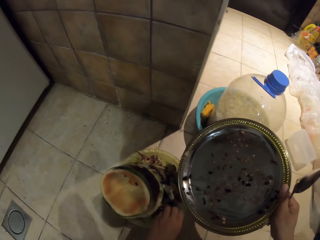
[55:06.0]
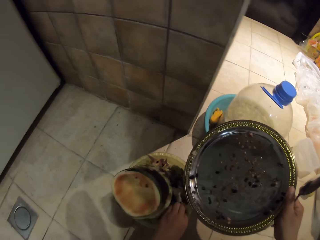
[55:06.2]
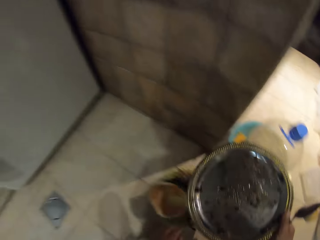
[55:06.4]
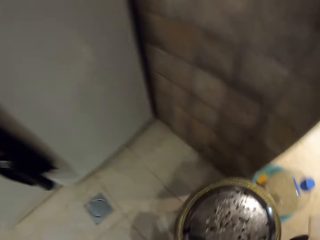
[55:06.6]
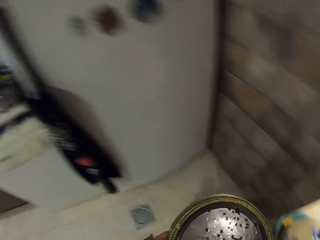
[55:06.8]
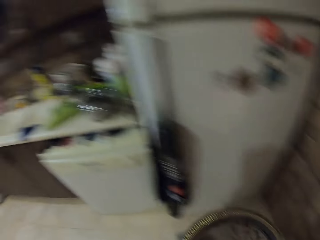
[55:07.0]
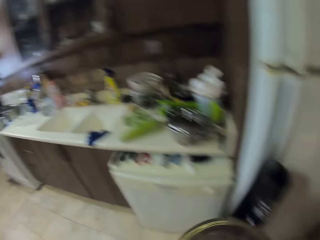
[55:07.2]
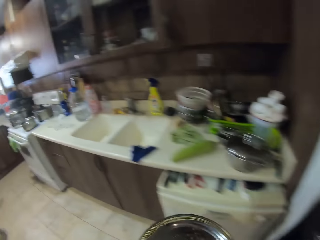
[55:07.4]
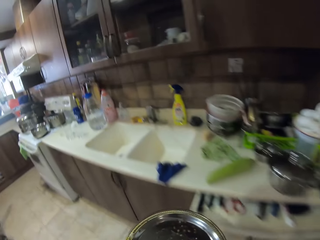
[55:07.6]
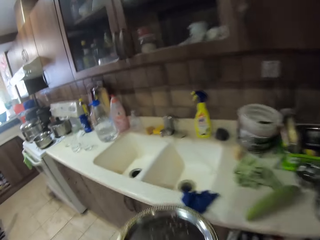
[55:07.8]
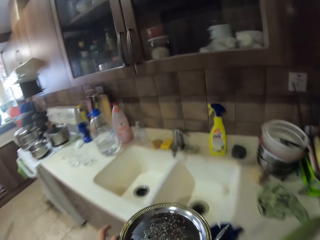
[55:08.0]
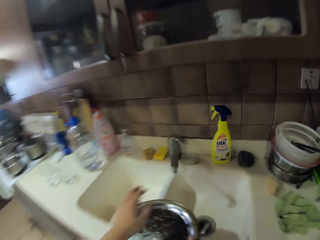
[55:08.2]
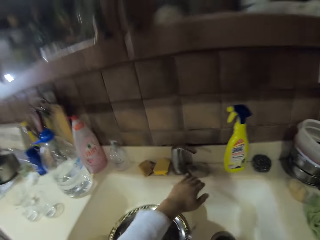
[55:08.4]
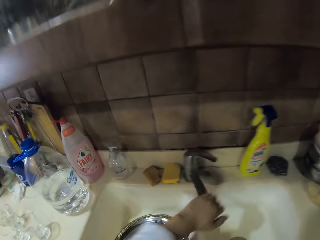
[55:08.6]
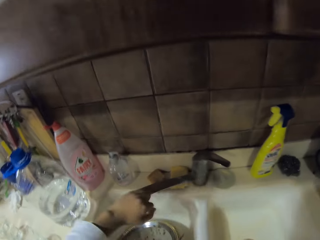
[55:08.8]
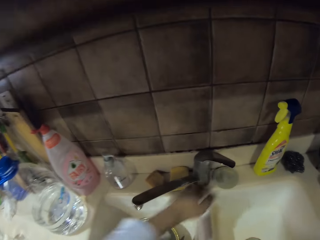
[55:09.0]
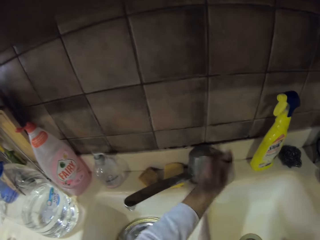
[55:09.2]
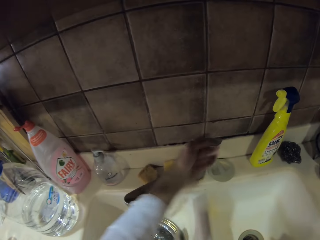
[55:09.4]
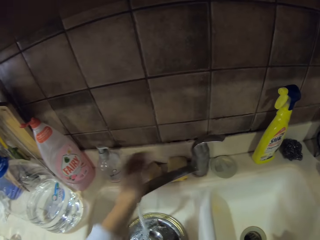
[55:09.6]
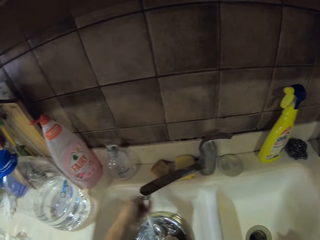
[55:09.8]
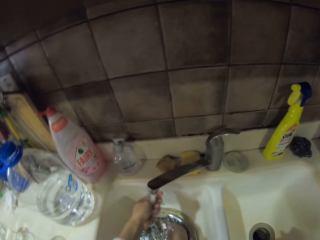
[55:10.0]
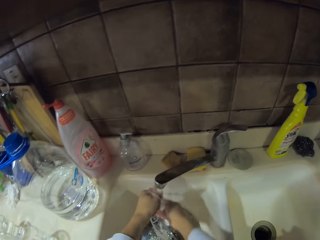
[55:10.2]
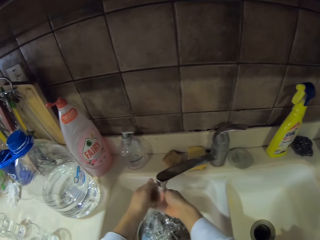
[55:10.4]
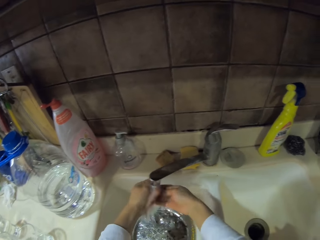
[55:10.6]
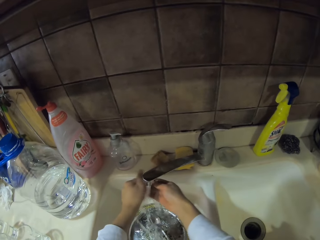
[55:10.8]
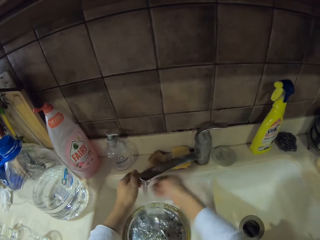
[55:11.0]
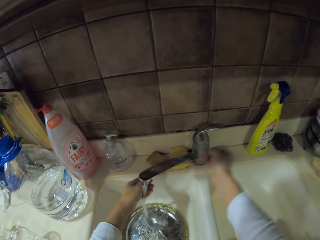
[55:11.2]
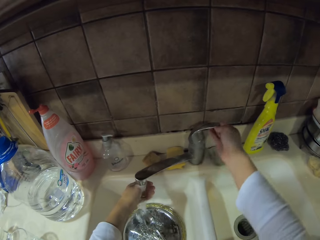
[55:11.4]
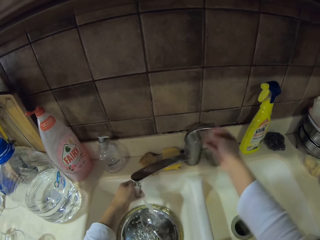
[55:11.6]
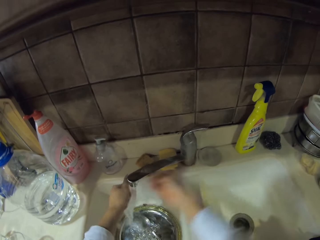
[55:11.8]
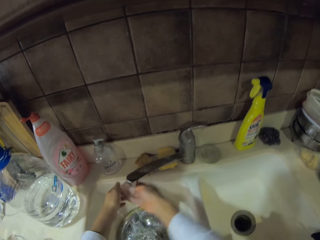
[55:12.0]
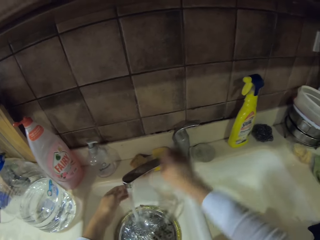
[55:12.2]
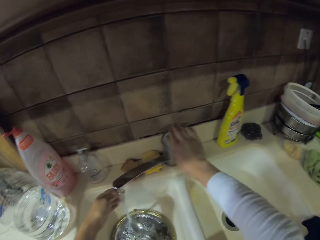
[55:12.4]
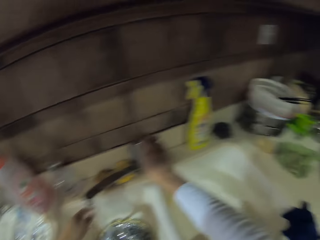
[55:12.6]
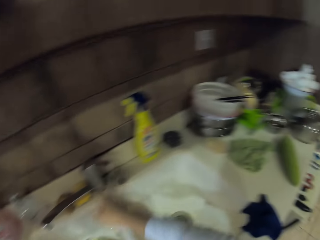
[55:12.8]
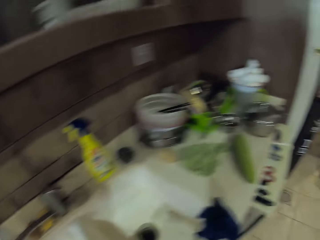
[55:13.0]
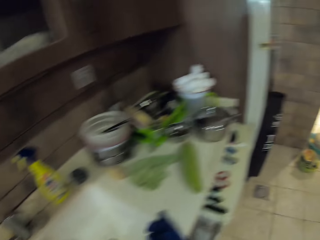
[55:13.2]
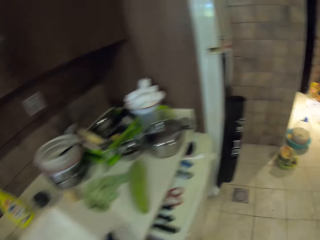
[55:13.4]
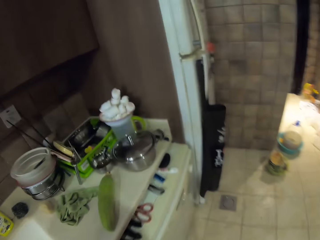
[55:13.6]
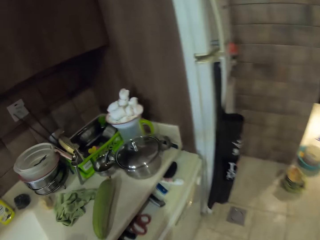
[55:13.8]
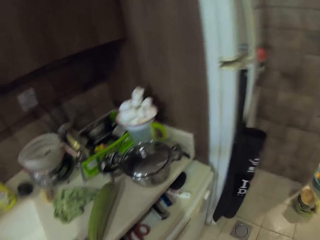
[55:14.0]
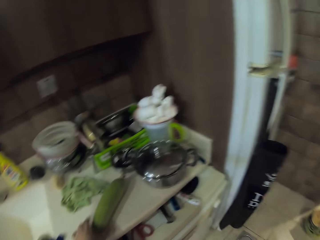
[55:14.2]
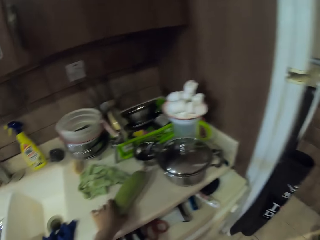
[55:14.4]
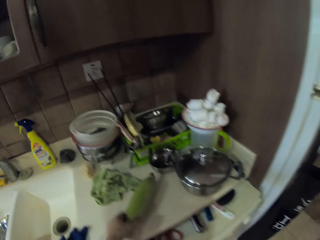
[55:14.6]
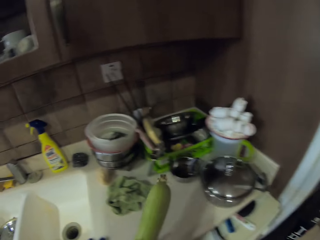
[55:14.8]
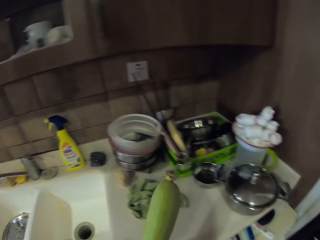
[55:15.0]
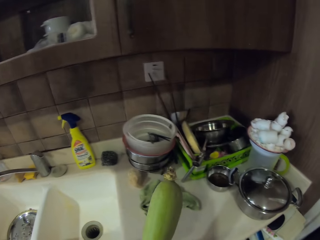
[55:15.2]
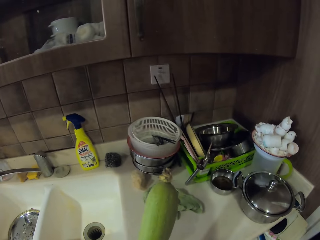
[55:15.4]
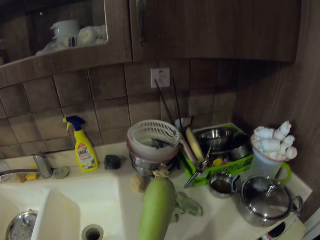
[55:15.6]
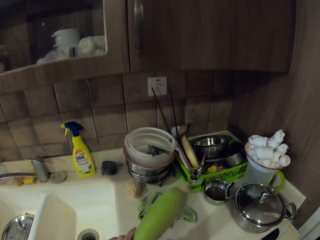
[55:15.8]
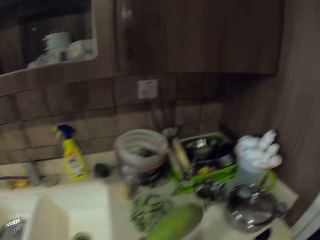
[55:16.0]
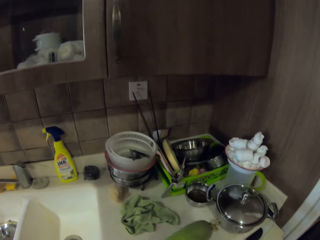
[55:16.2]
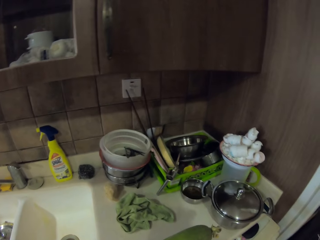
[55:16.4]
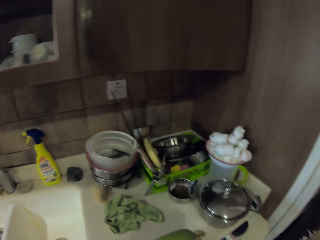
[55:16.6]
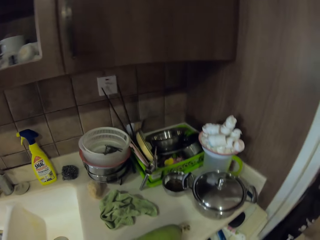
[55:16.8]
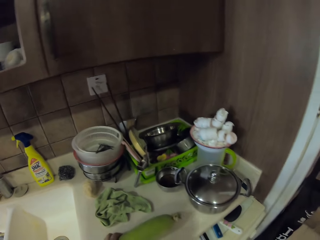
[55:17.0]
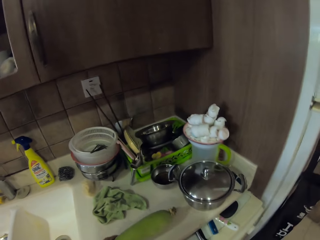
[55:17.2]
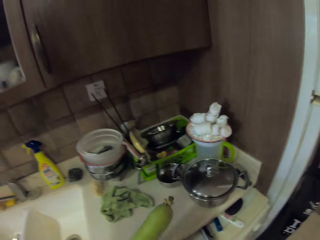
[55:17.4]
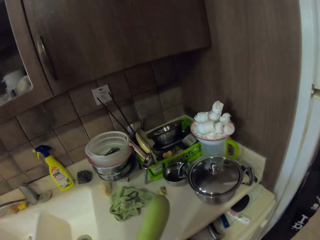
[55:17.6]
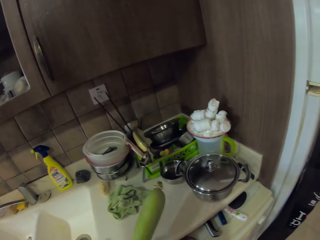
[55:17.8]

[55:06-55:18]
The camera wearer walks around the room. They put a plate in the sink. They open the water tap. They wash the hands. They close the water tap. They pick up the cucumber or fruit.

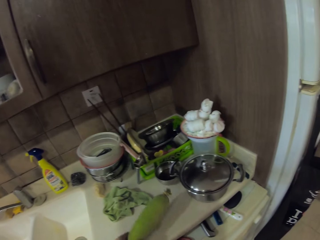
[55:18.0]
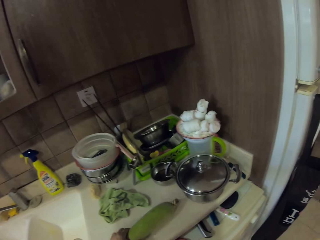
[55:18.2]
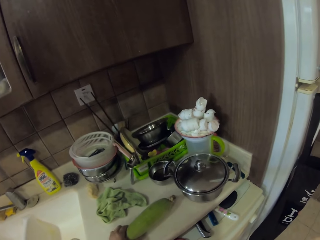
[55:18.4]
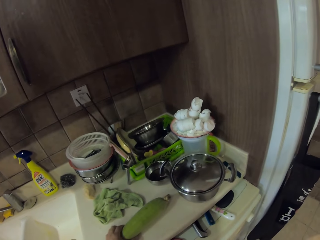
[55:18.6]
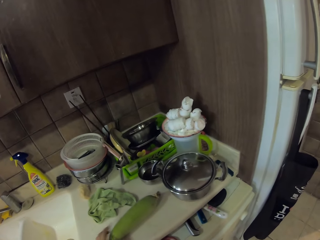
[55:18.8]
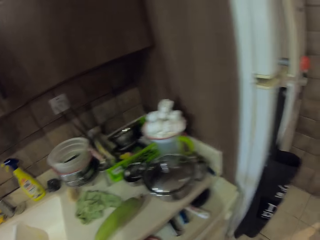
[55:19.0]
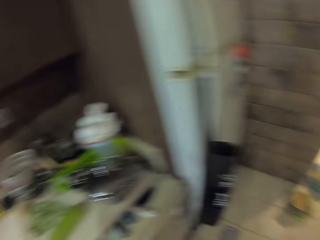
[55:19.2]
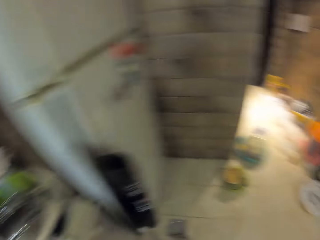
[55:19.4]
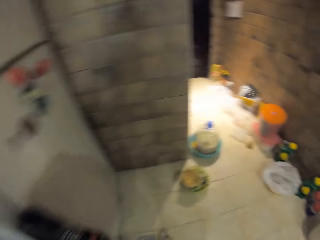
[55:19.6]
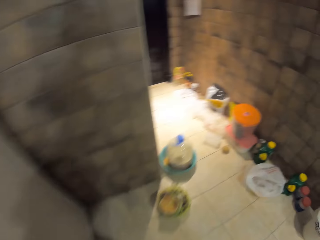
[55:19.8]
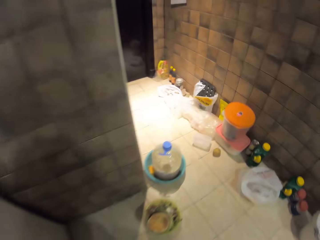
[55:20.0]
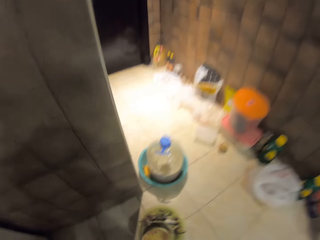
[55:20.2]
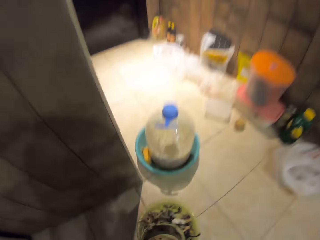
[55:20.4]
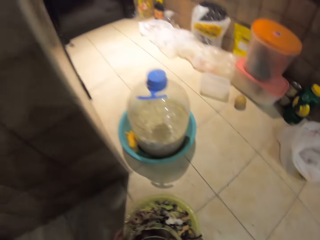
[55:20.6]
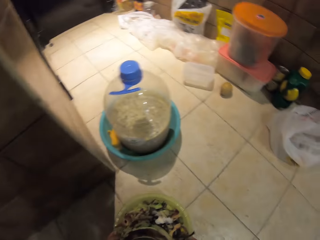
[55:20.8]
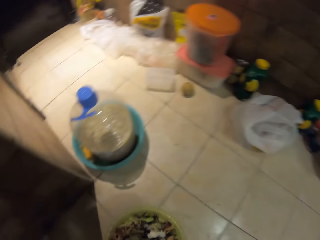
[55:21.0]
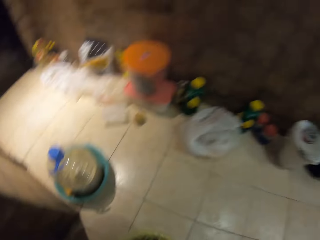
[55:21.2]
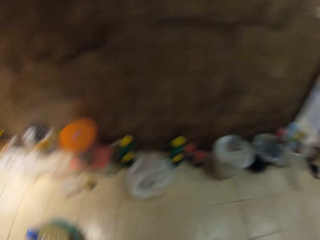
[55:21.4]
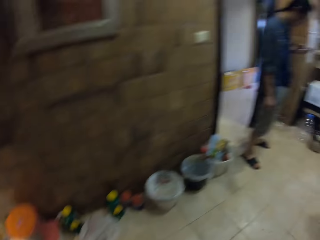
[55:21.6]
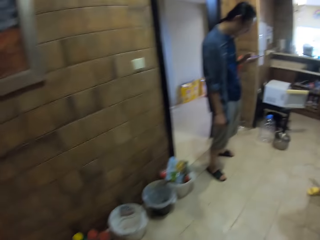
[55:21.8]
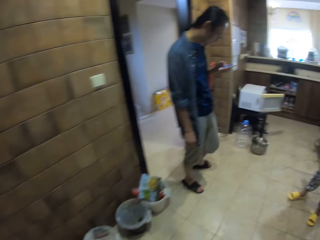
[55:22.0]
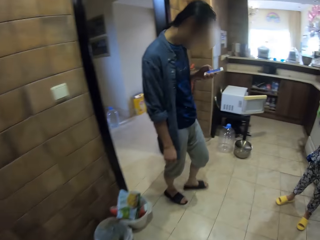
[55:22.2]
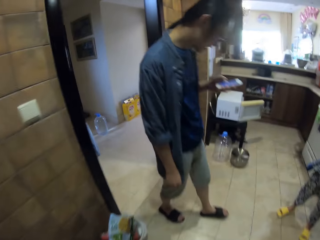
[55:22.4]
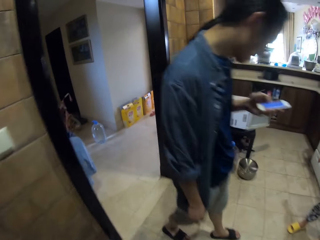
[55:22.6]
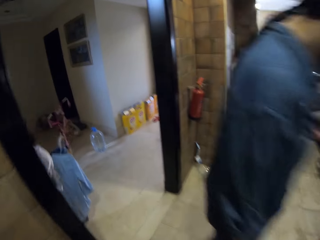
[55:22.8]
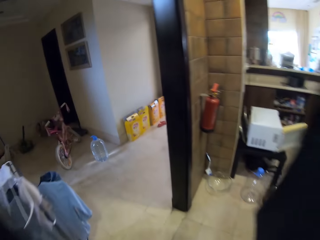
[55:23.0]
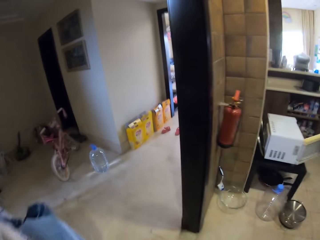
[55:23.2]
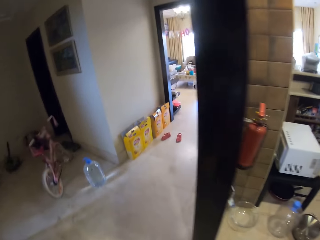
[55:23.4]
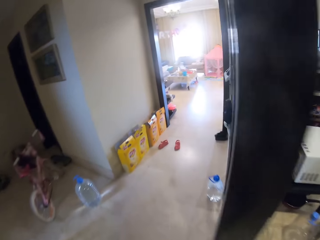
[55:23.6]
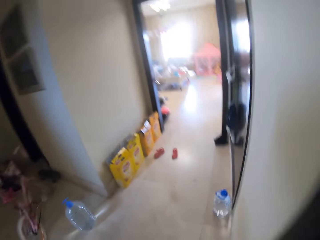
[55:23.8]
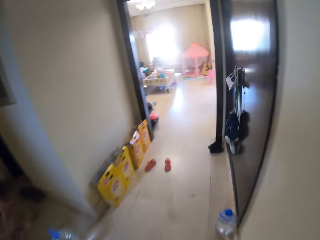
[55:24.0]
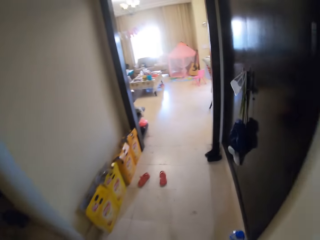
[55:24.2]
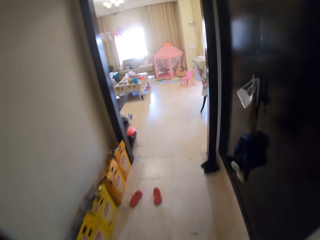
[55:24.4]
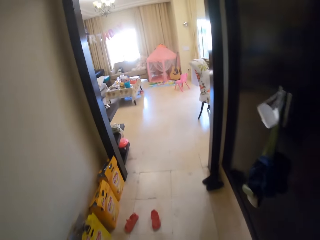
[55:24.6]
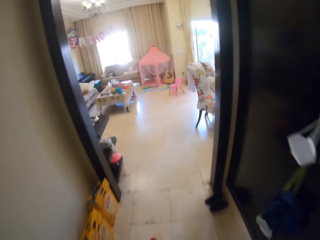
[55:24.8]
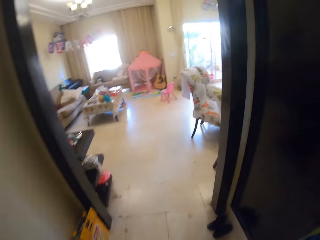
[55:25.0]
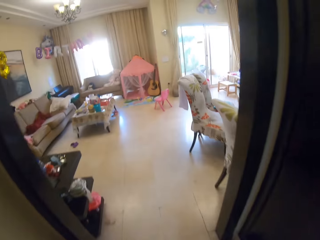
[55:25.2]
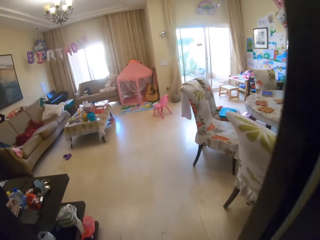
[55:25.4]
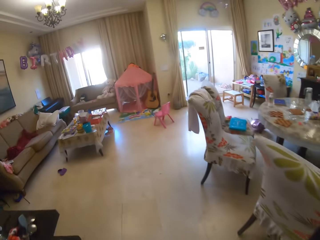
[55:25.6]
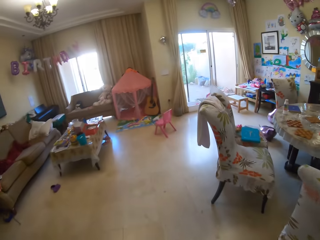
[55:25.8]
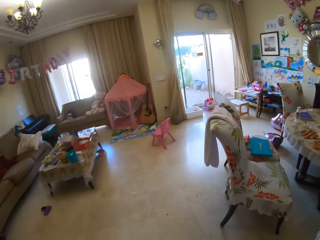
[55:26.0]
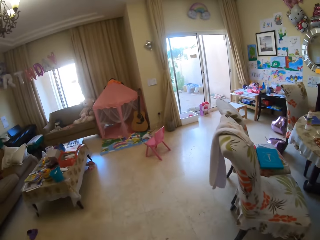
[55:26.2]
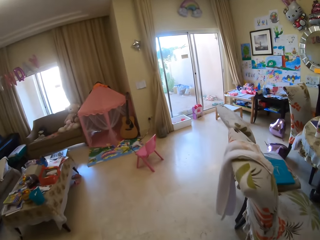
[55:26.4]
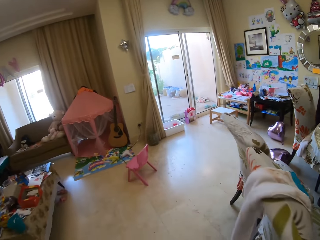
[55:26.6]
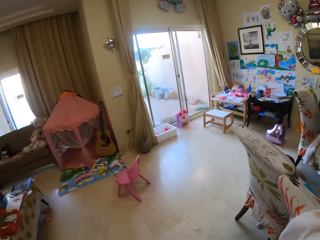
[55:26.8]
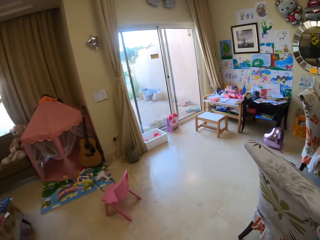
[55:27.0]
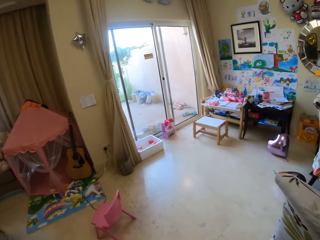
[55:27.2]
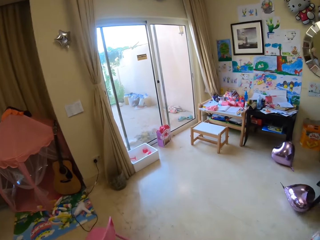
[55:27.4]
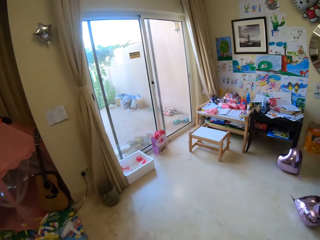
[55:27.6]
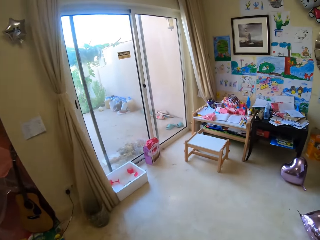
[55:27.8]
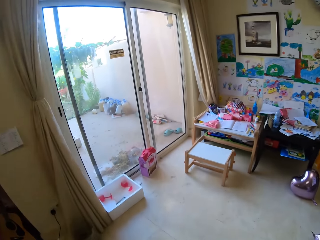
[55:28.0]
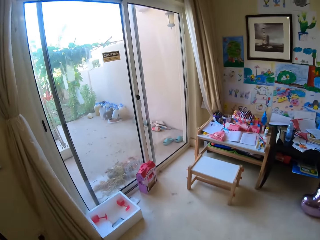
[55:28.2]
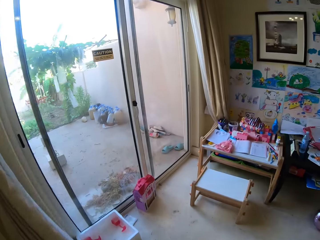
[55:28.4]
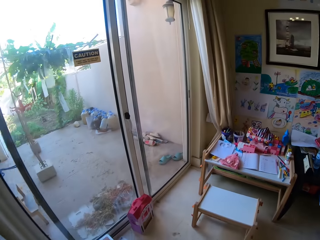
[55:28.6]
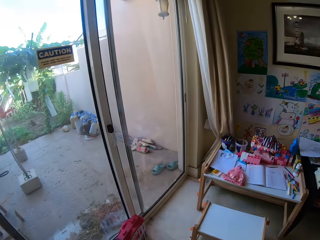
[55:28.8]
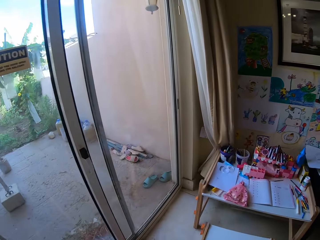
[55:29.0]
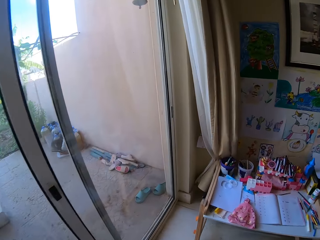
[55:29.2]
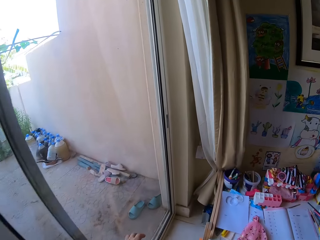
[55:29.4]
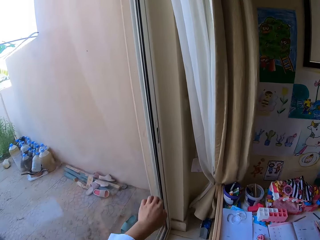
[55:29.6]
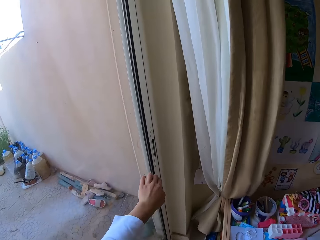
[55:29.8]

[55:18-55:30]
The camera wearer stares at the cucumber. They put the fruit on the table. They walk around the room. They pick up the dust bin. A man checks the phone. The camera wearer walks around the room. They walk around the house.
